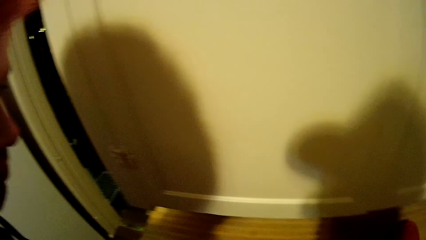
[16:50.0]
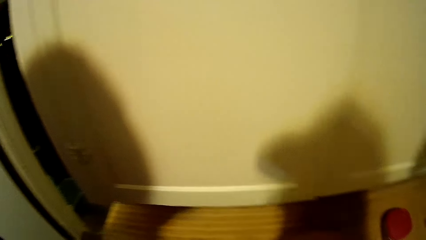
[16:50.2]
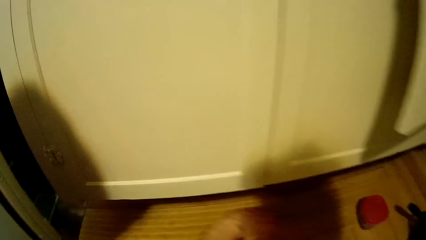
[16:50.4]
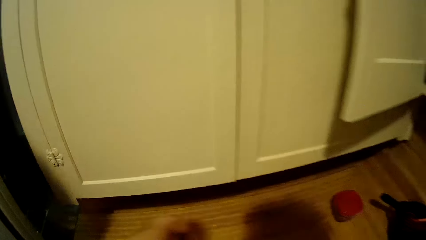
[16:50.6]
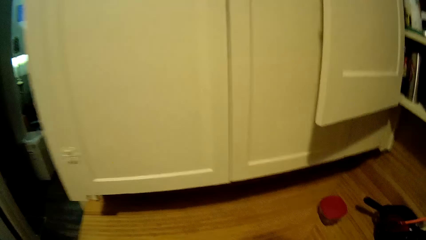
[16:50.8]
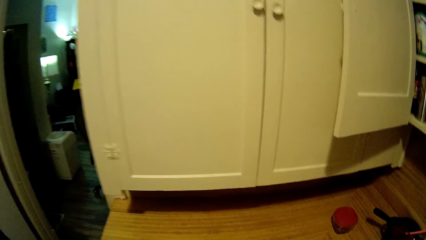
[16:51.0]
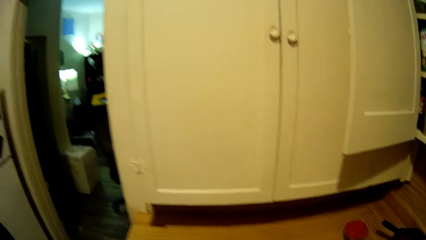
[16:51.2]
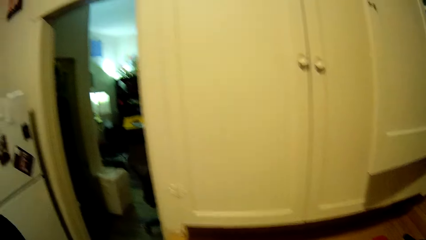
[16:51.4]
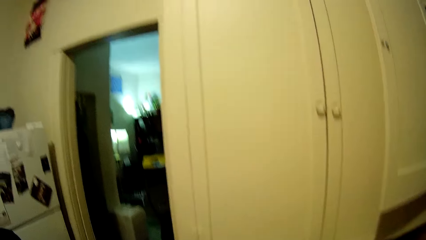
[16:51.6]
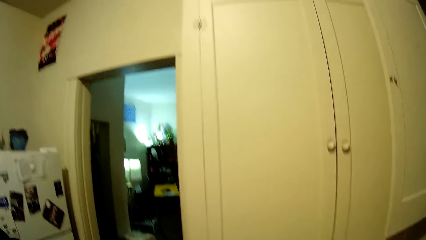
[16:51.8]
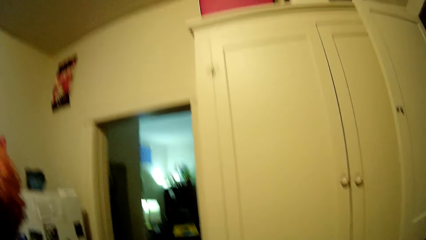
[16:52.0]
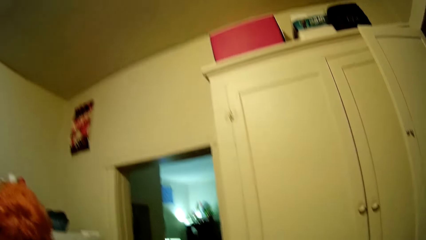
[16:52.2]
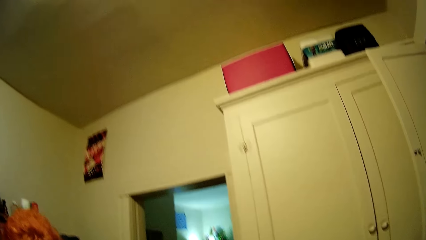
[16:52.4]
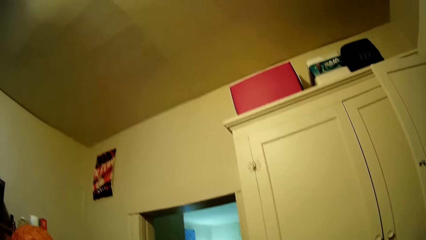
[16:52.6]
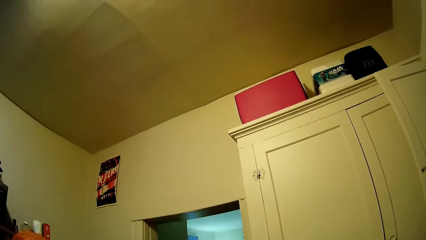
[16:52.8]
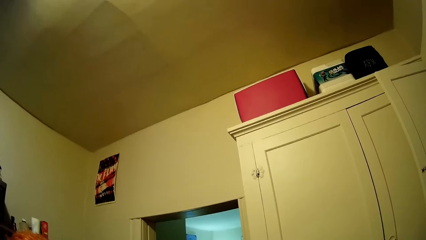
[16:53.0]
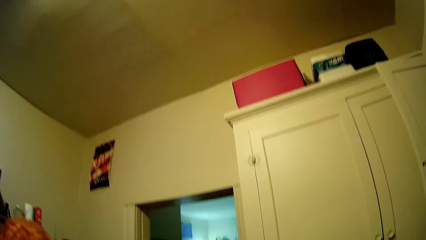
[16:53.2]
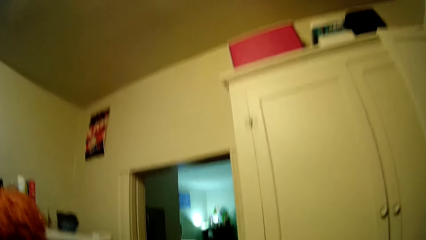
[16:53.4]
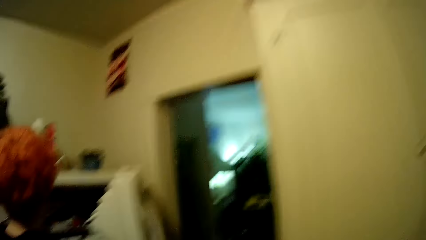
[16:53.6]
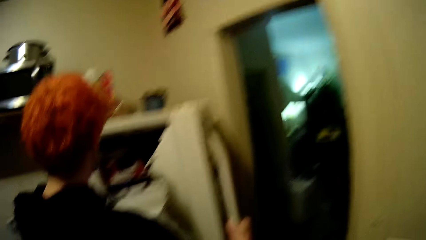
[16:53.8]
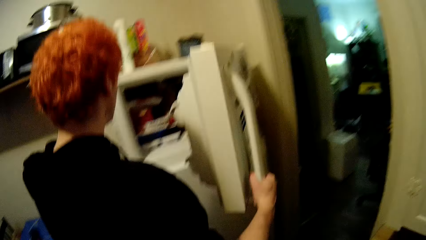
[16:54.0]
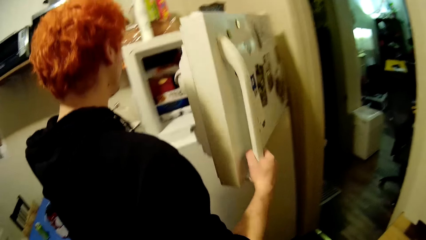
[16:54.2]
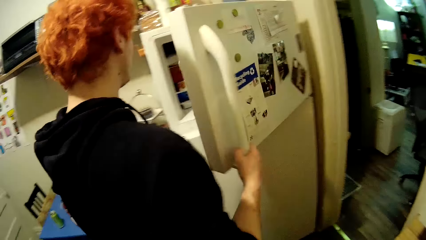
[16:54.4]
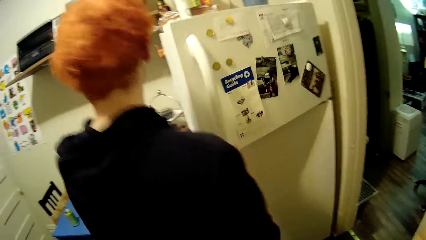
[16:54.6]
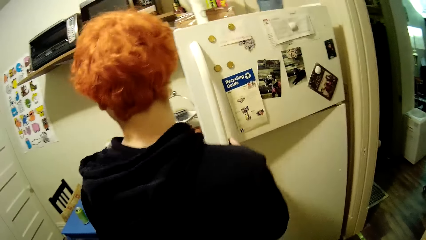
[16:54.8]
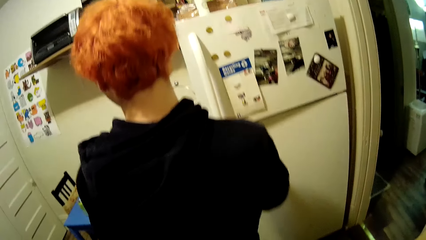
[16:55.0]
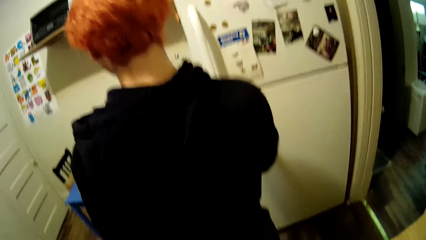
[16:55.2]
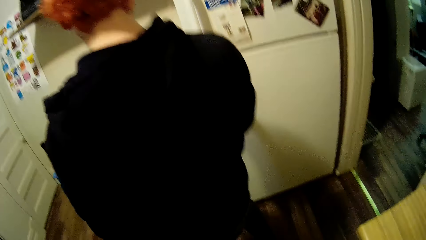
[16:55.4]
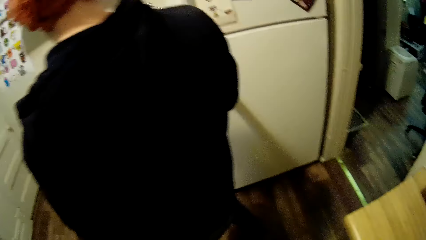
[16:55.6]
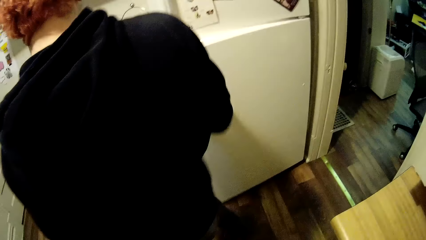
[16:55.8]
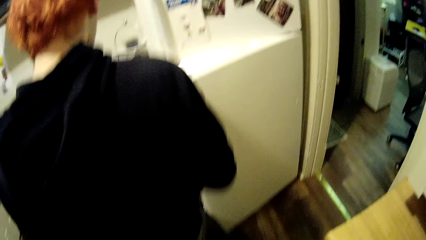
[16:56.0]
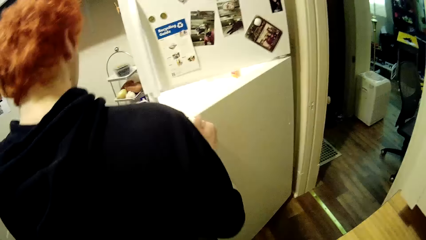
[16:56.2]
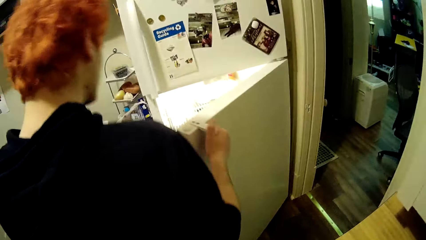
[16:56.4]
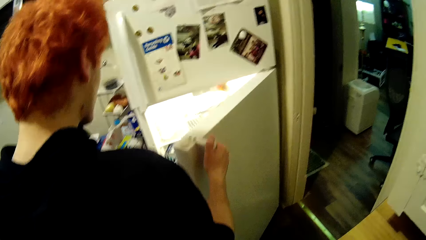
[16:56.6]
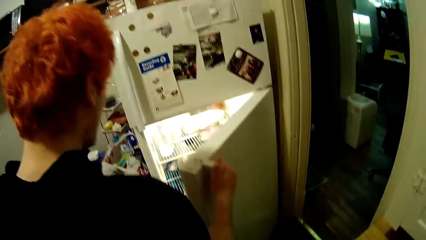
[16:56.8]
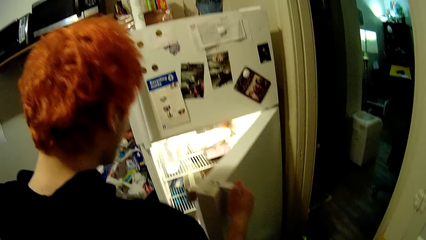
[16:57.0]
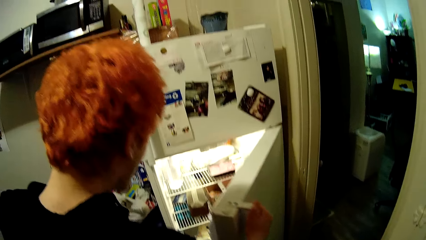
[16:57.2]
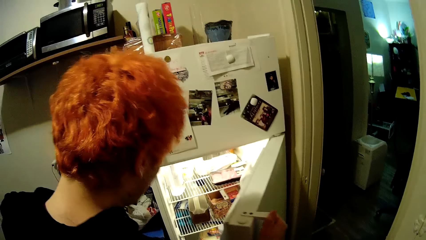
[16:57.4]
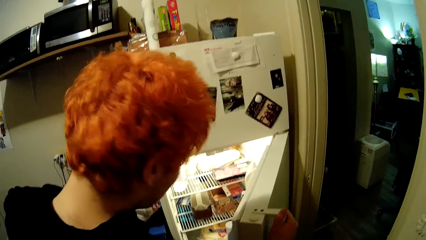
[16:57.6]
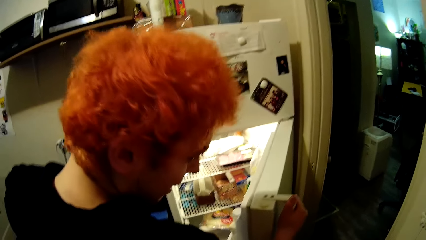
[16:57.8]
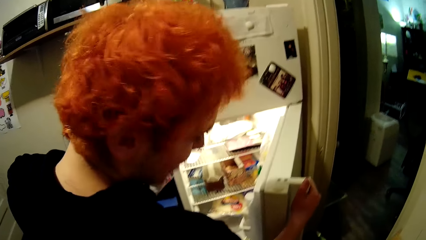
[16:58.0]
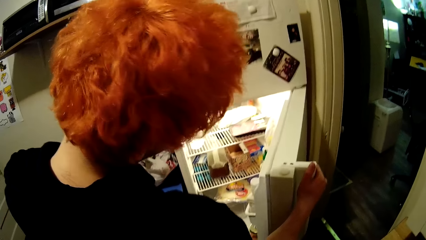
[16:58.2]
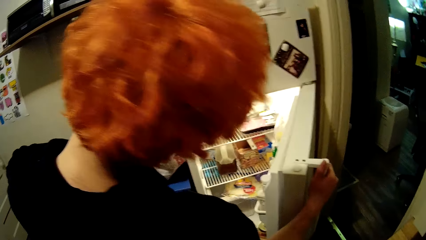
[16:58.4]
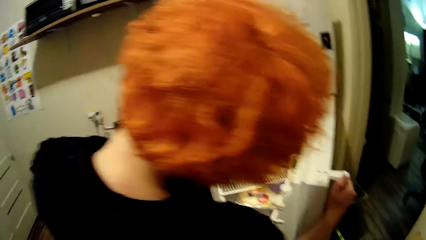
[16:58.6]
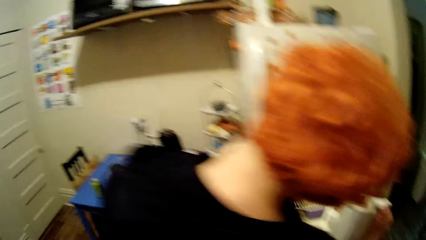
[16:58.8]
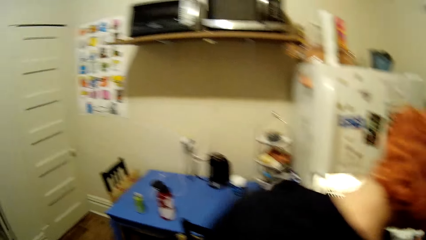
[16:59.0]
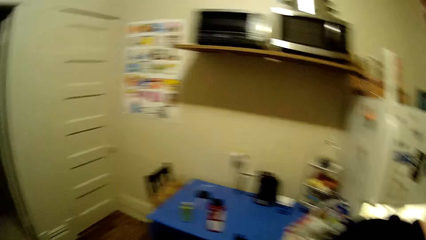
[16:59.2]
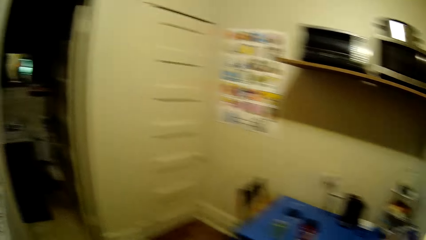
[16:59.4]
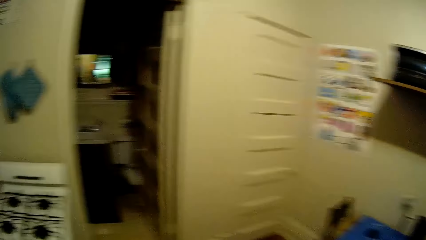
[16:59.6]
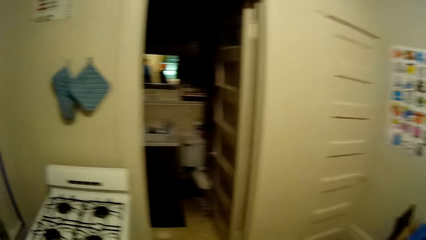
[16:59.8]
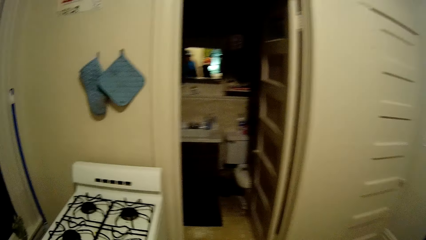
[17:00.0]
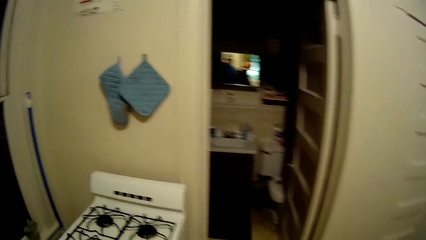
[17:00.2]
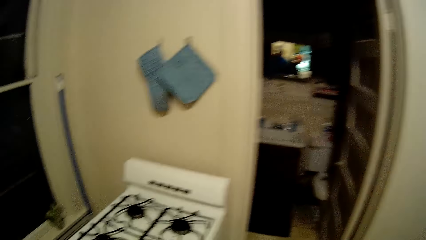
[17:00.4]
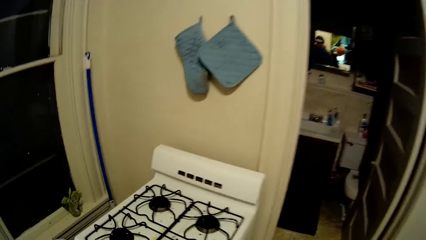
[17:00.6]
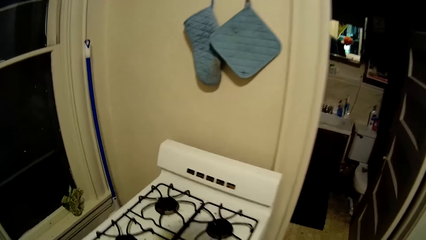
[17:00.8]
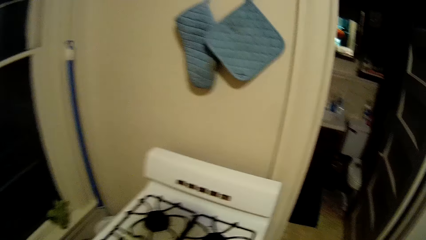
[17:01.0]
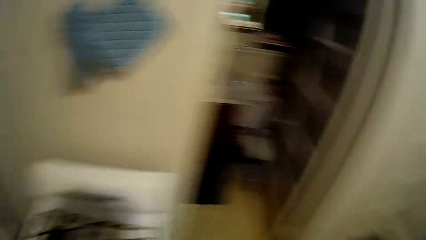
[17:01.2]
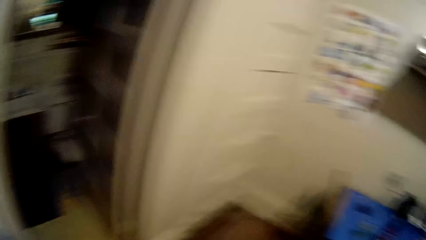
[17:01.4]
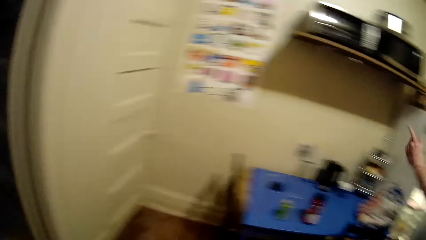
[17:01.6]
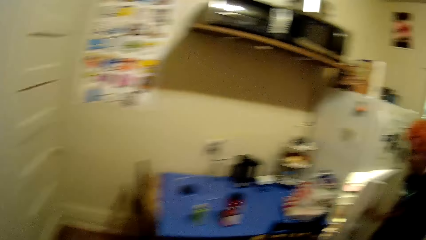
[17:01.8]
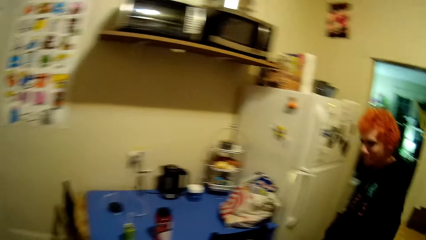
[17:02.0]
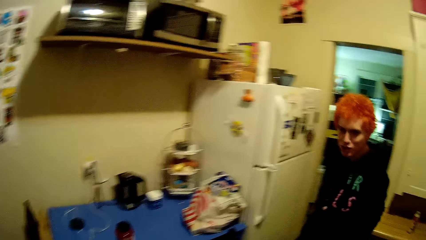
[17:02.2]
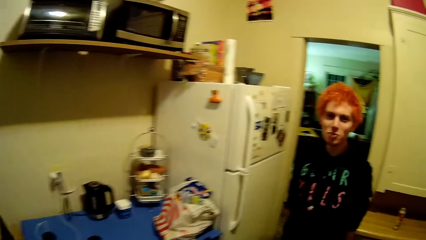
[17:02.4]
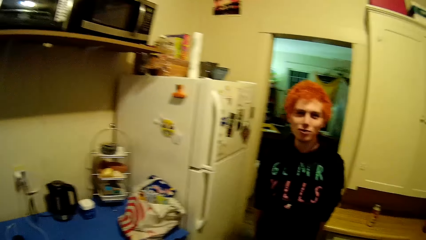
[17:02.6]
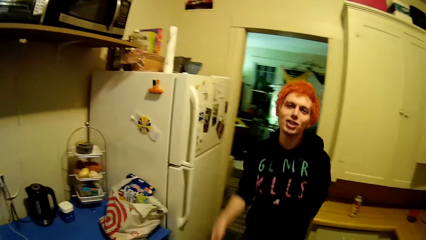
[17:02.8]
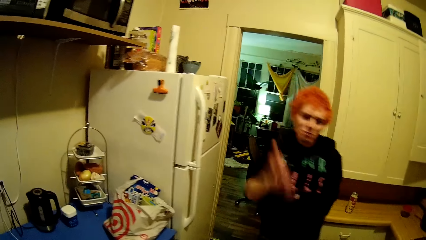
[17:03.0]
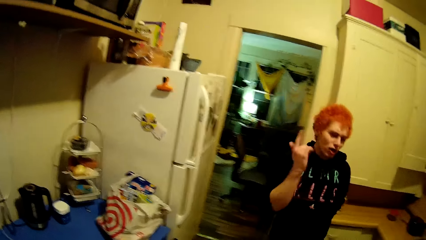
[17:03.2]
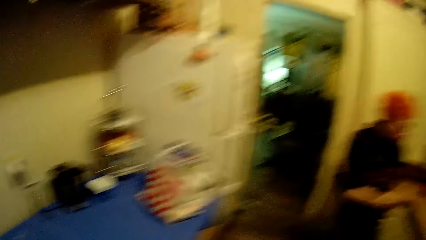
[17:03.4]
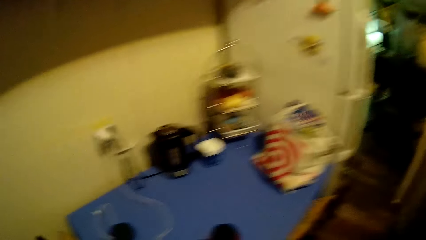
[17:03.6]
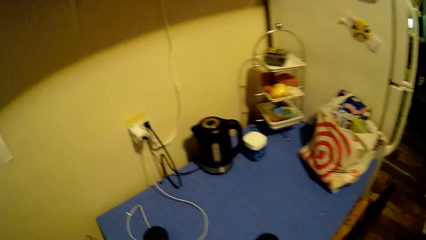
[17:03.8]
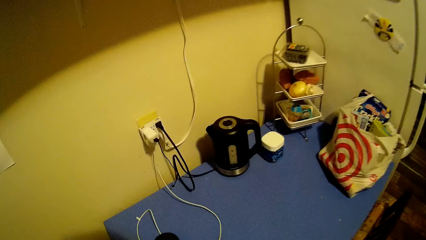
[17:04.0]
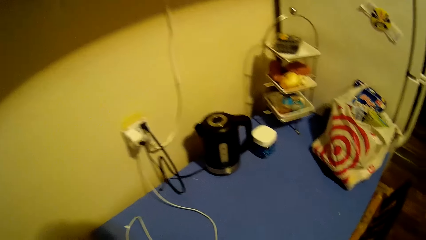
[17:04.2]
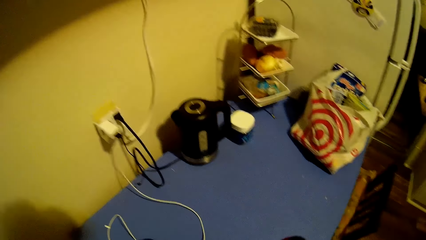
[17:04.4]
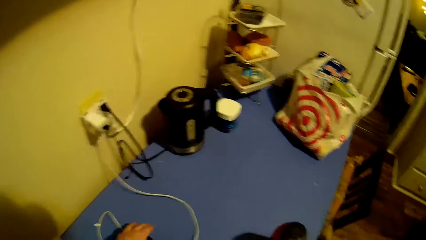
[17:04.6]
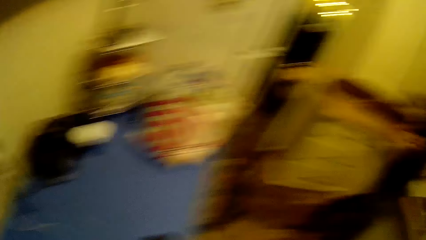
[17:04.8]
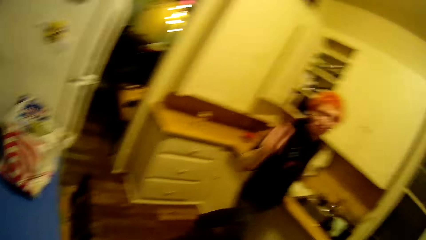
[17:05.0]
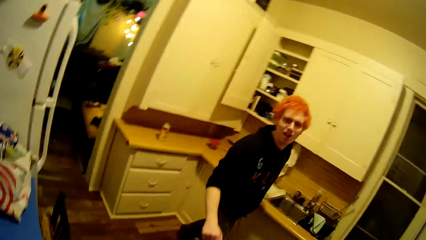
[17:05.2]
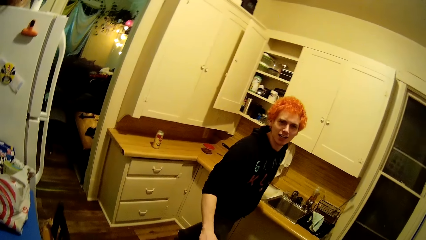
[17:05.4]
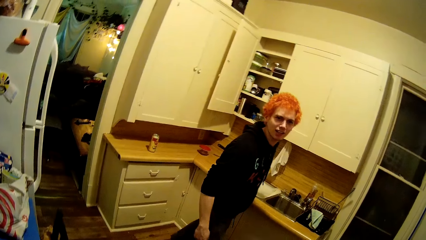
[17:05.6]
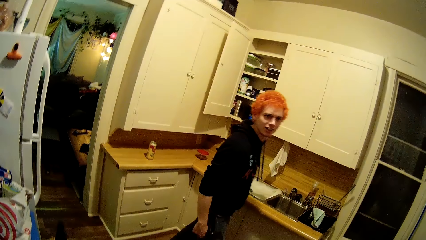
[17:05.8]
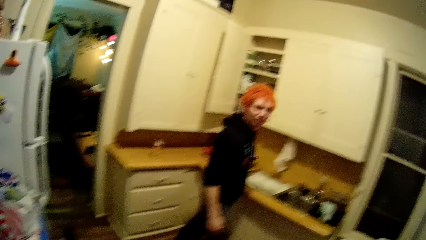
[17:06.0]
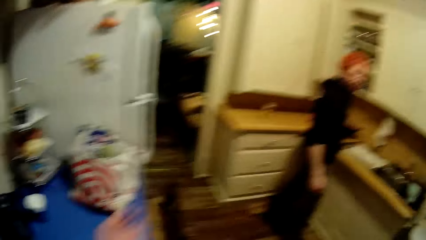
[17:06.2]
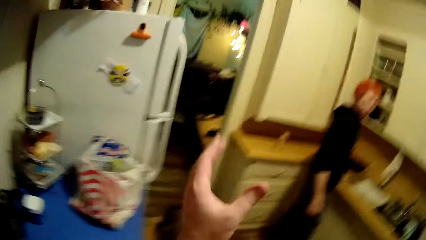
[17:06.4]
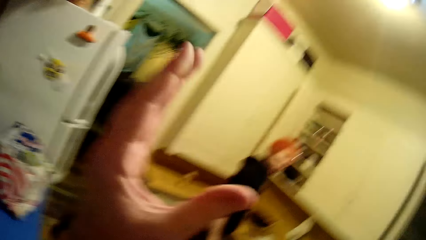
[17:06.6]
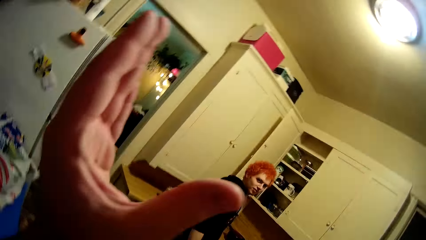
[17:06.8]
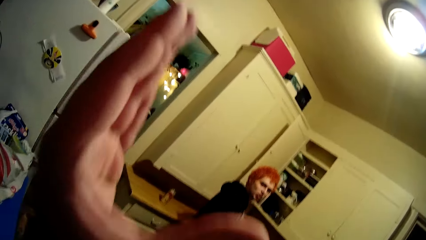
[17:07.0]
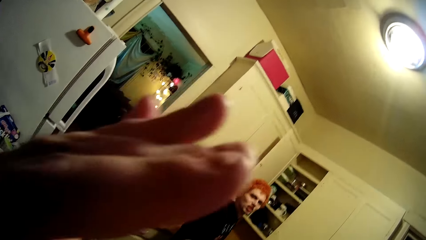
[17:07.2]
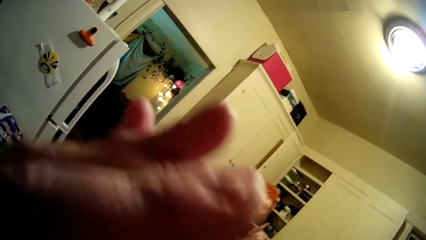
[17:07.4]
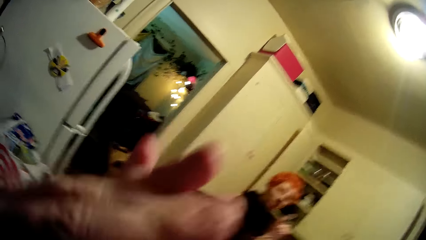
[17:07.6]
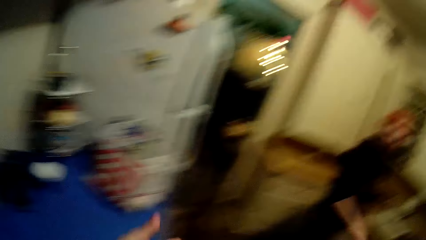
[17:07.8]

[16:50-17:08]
The camera wearer stares around the house. A man closes the fridge door. The man opens the fridge. The camera wearer walks around the house. The man makes a gesture to the camera wearer. The camera wearer stares around the house.
